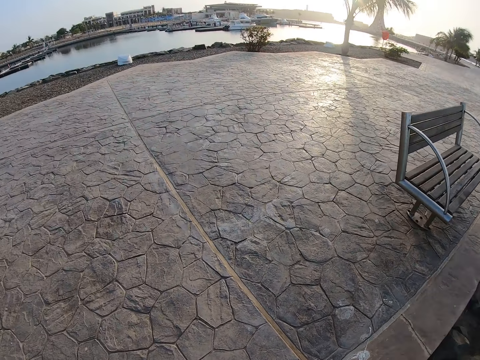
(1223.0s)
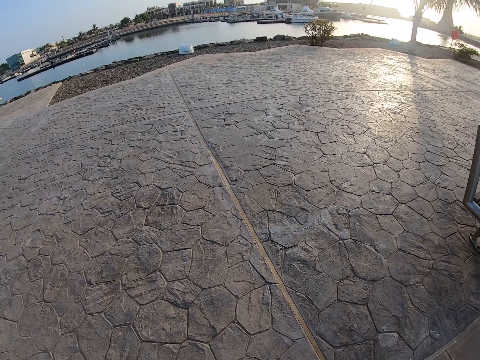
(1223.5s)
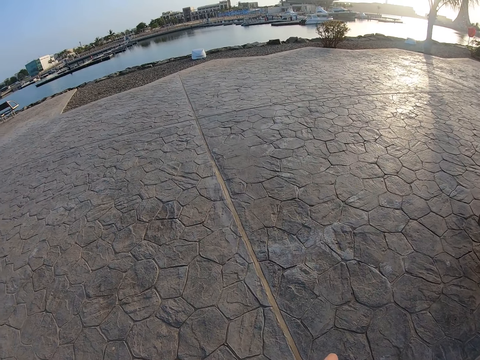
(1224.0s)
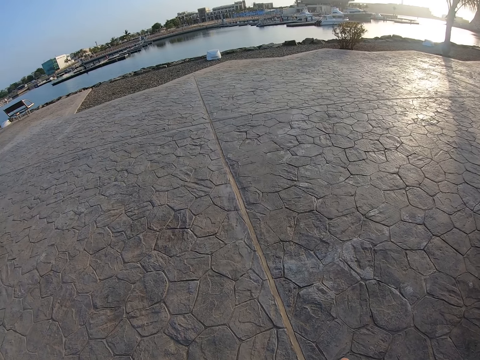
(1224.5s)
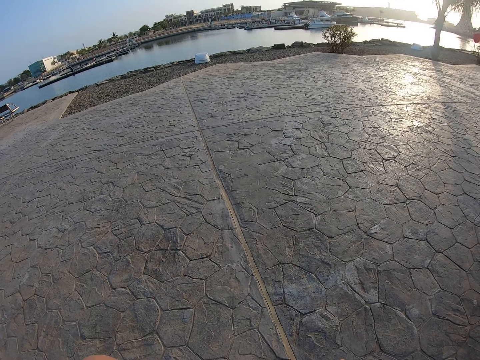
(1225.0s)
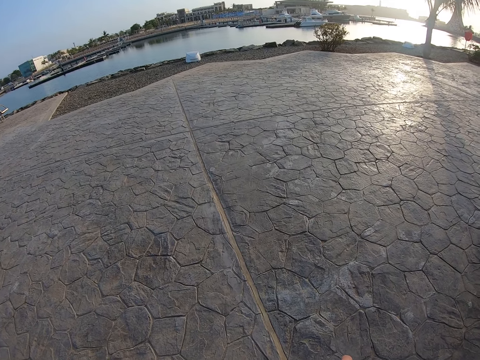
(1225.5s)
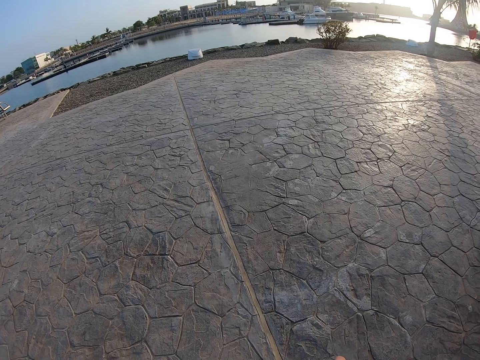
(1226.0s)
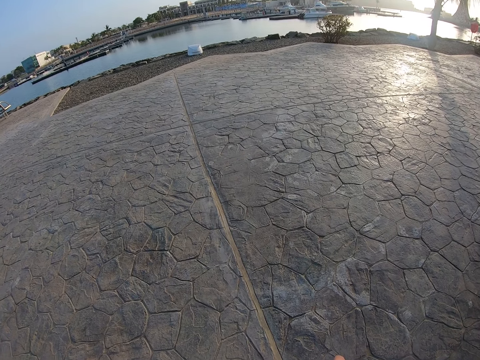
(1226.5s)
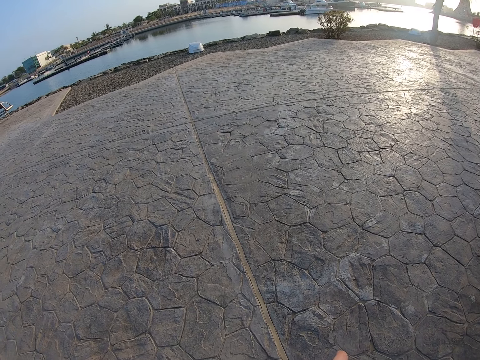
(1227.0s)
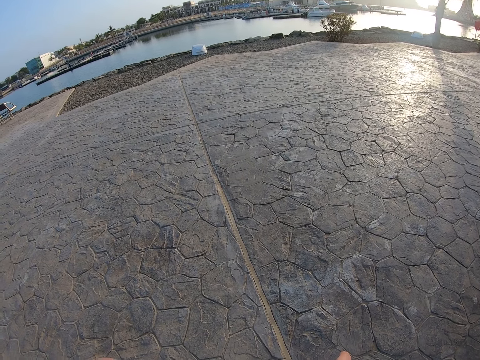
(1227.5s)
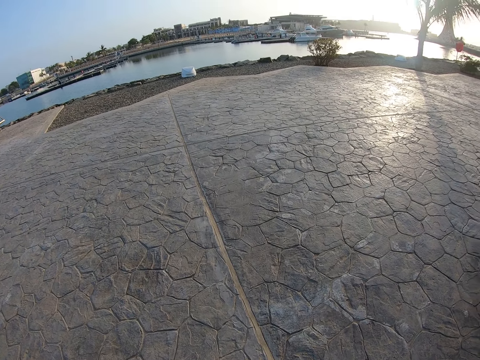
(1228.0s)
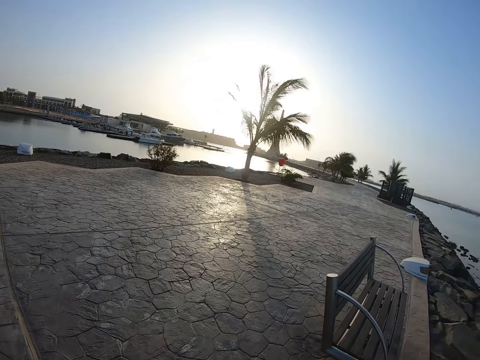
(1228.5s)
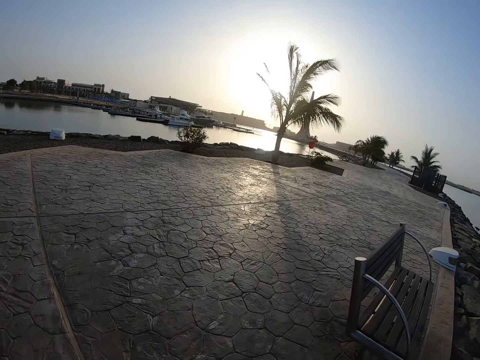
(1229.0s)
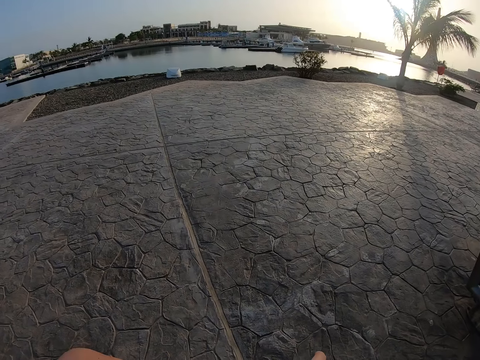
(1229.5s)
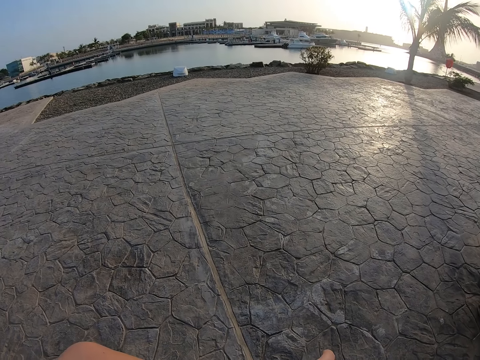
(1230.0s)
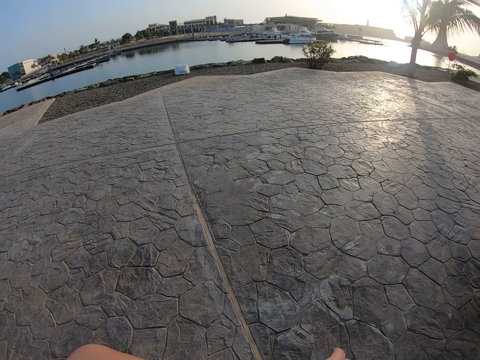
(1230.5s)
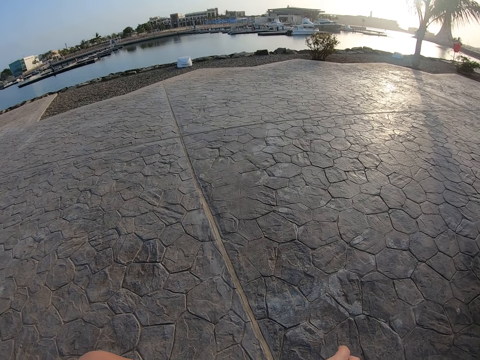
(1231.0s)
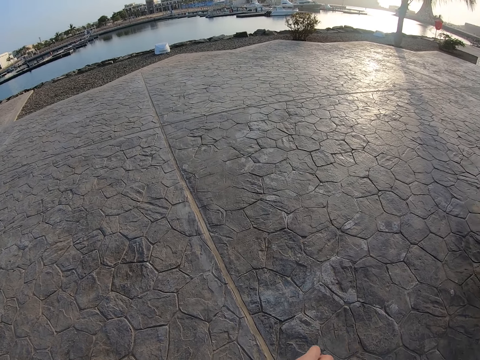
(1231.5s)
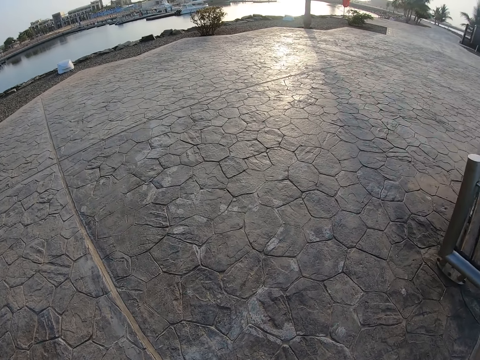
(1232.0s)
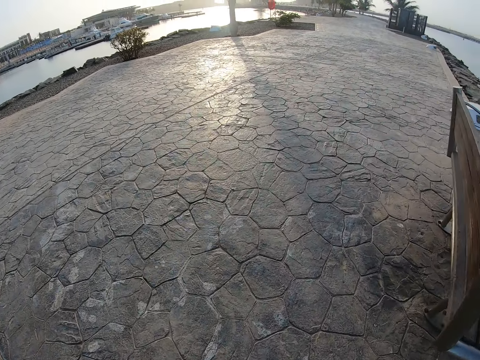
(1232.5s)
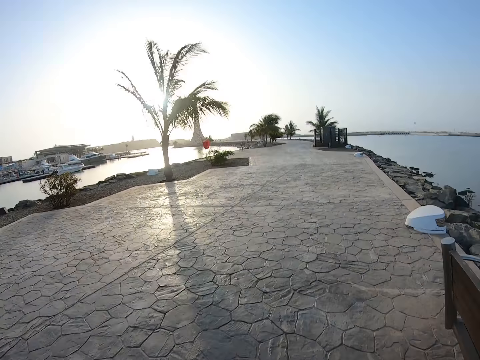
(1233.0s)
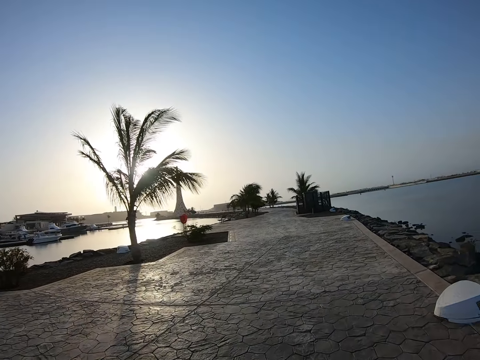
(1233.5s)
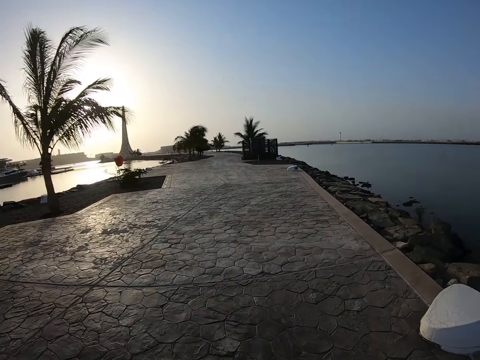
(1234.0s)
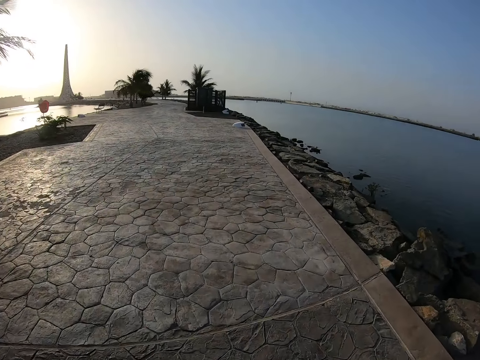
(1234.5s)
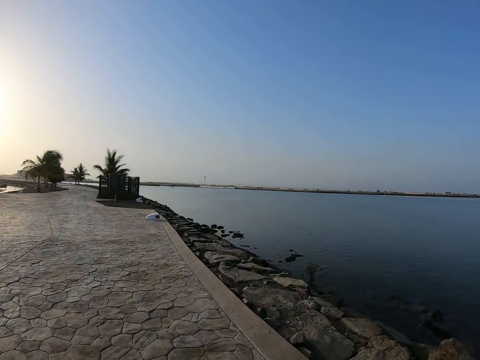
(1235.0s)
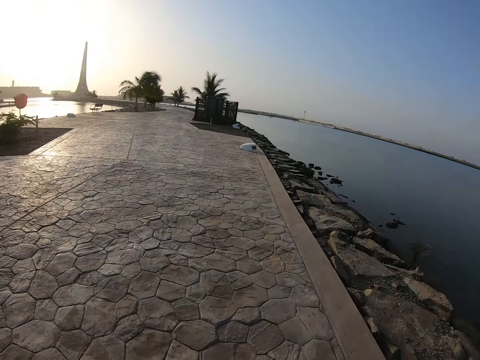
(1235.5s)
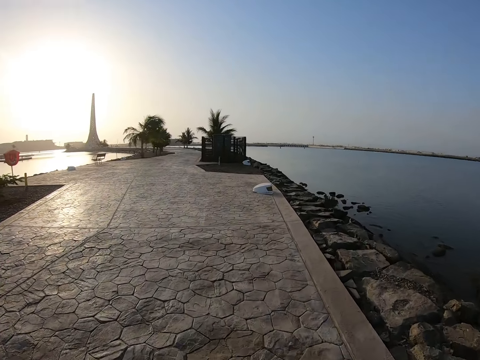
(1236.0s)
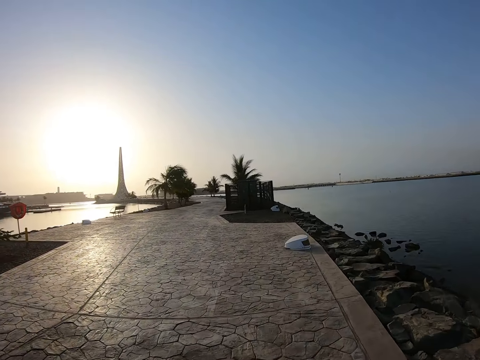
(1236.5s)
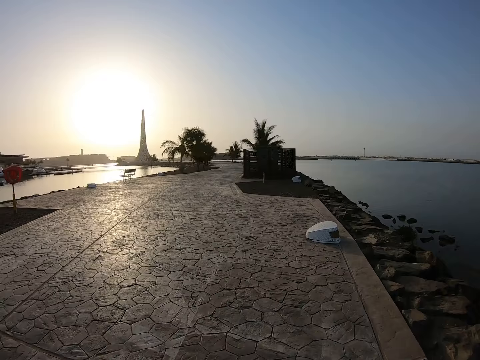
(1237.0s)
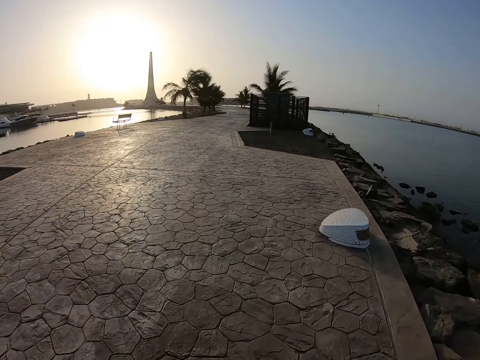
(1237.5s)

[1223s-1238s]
The camera wearer turns around. They look around. They run forward on the road.

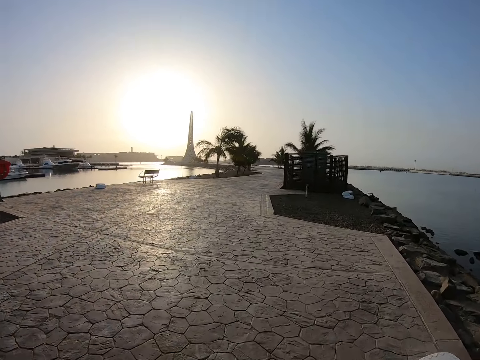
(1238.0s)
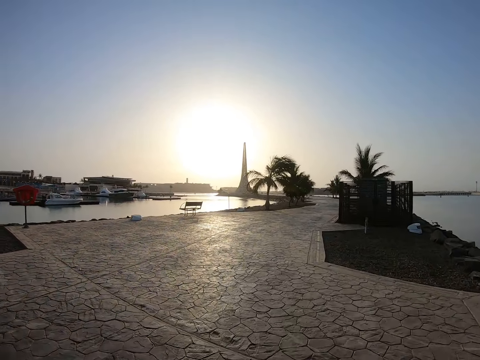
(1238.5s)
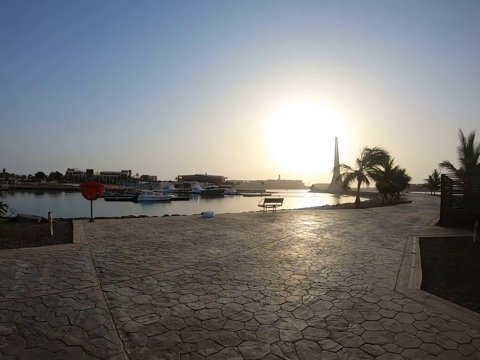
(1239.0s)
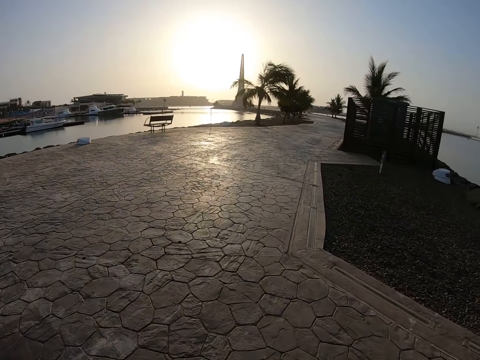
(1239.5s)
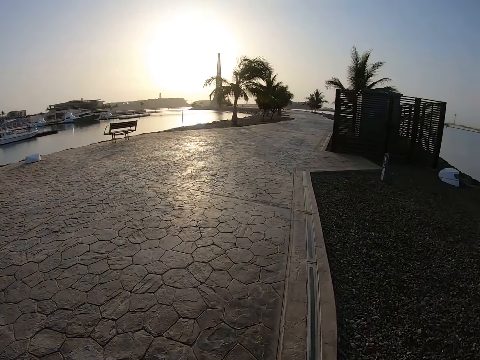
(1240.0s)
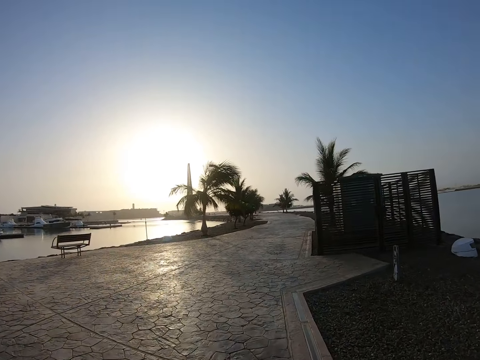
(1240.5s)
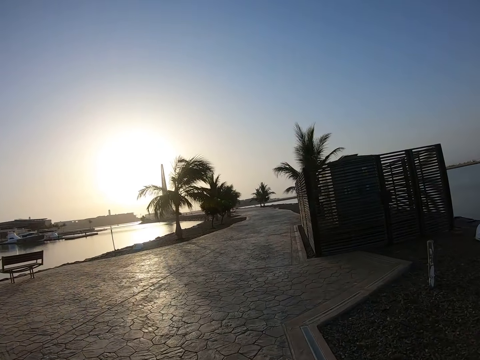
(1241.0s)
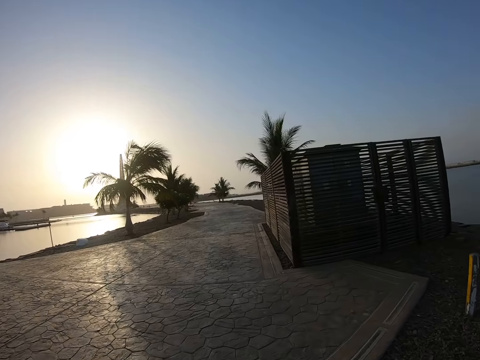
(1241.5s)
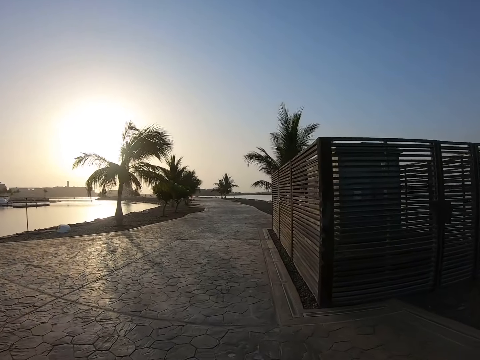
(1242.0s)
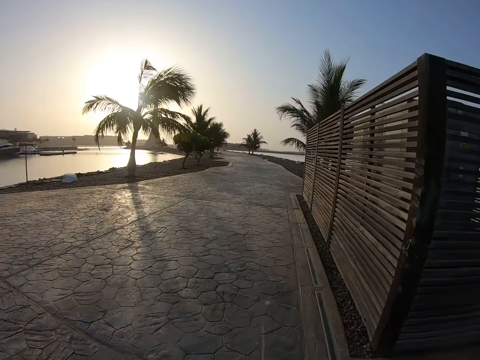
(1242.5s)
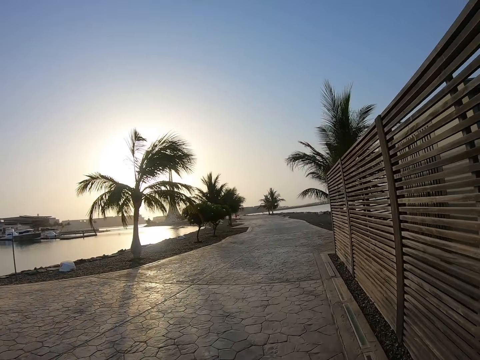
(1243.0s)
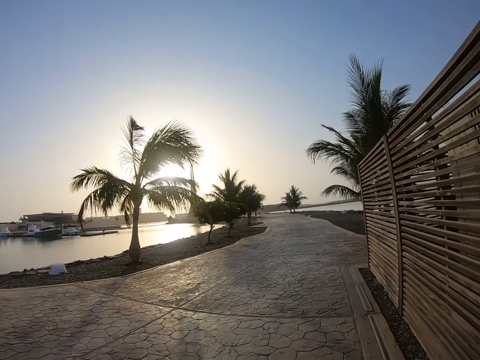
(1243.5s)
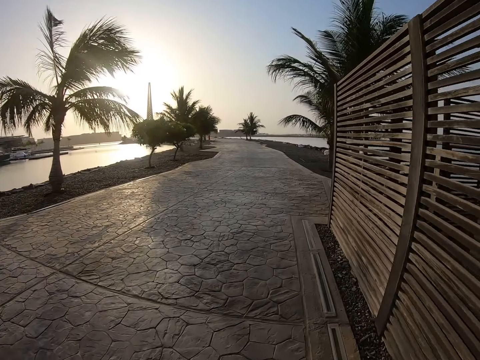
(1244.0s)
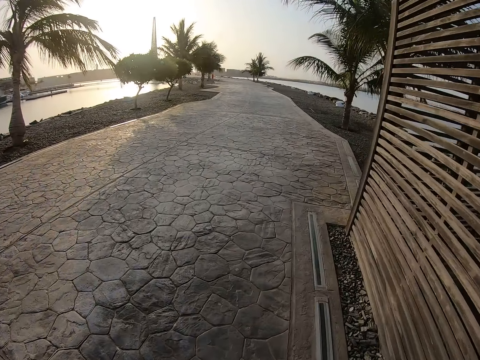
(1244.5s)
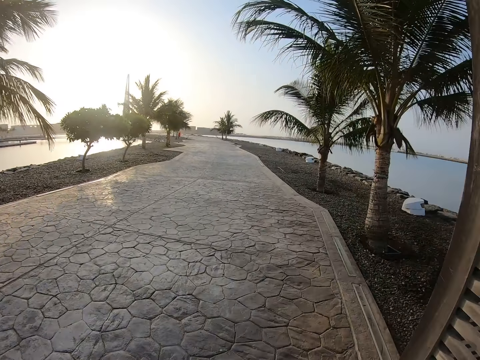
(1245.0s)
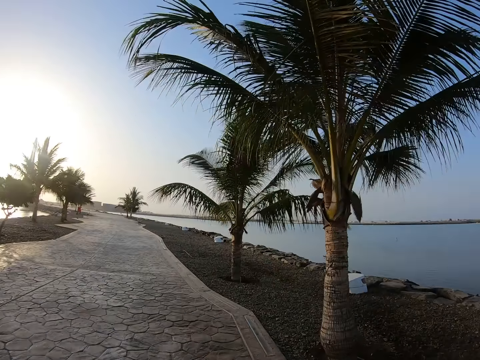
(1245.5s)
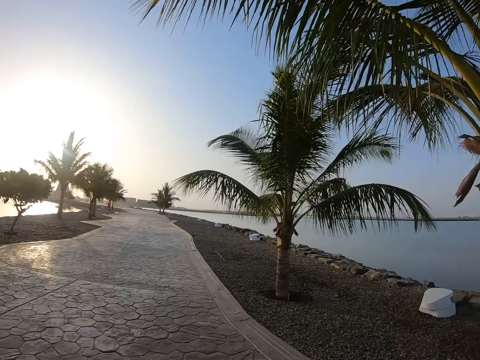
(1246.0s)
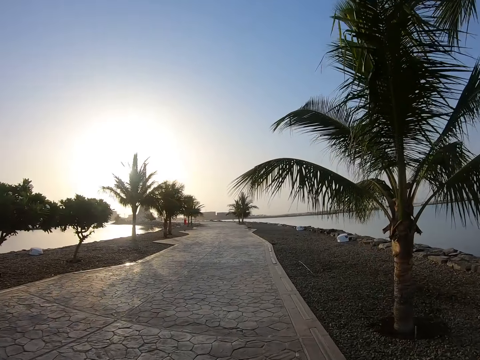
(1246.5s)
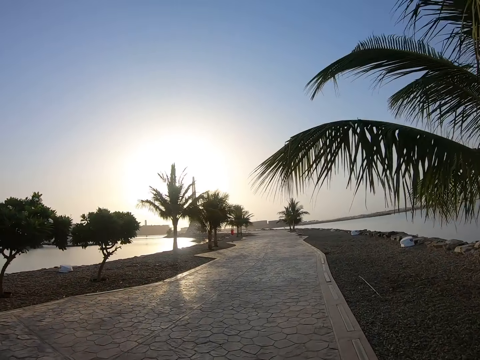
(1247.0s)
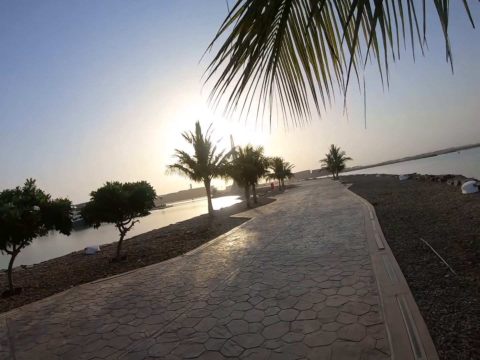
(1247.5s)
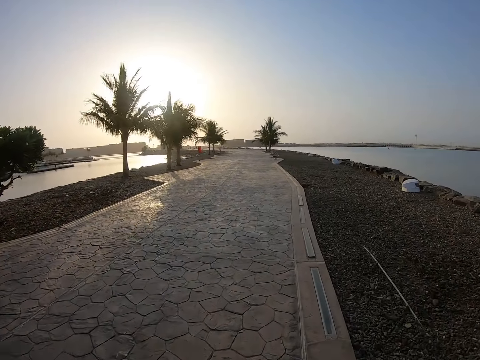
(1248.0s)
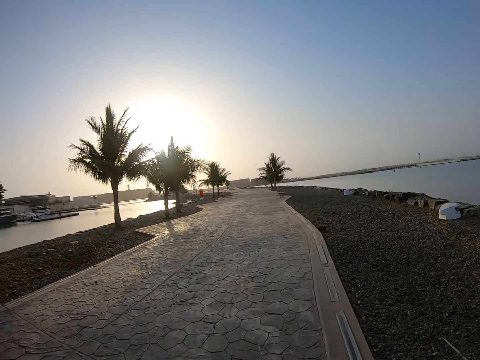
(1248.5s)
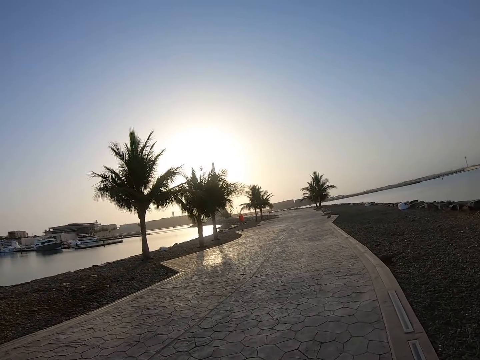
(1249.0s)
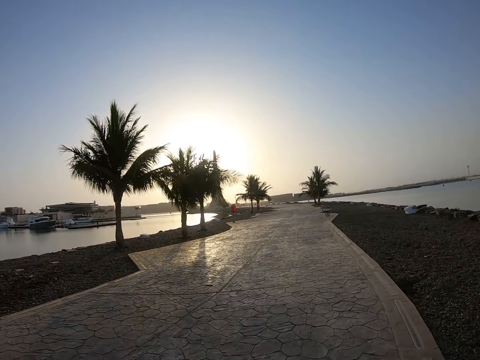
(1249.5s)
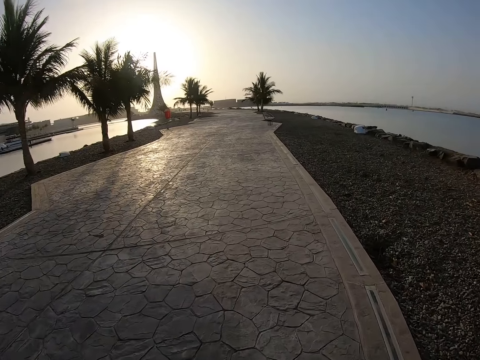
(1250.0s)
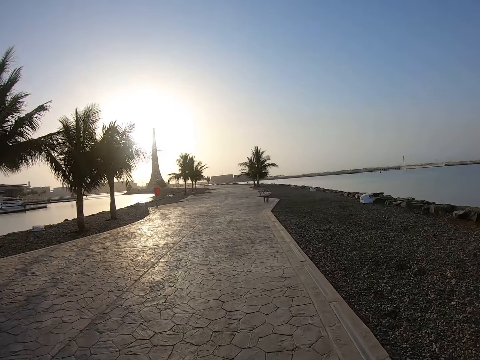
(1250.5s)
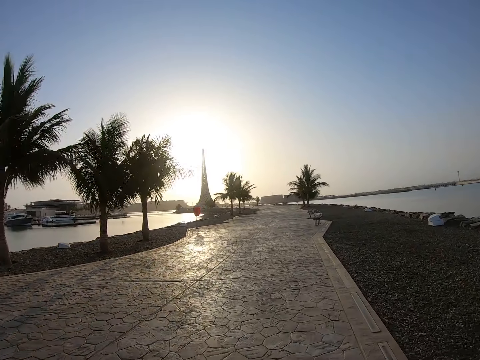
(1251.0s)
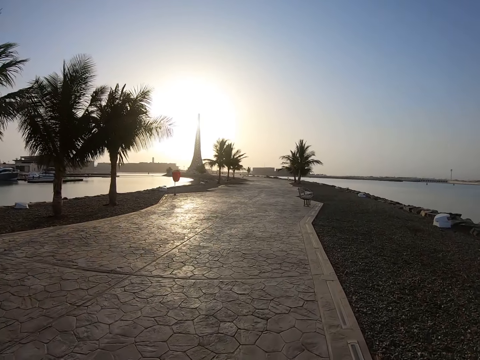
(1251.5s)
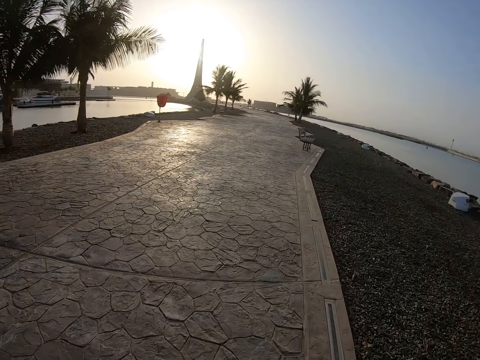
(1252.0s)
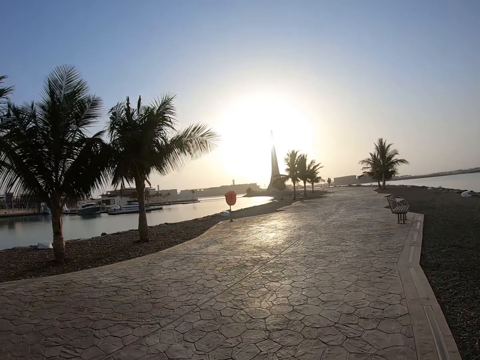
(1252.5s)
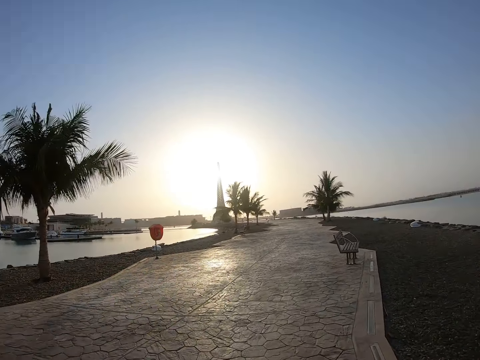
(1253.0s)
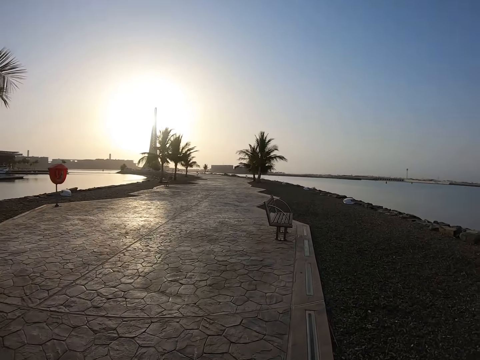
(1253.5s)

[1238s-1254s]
The camera wearer looks around. They run on the road. They look around. They run on the road.
